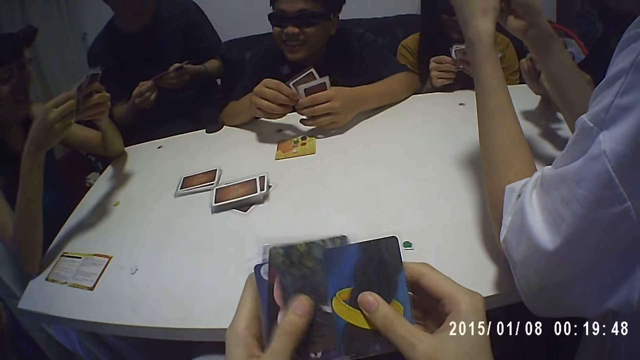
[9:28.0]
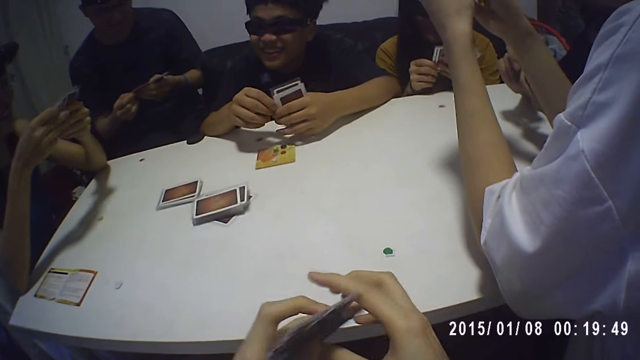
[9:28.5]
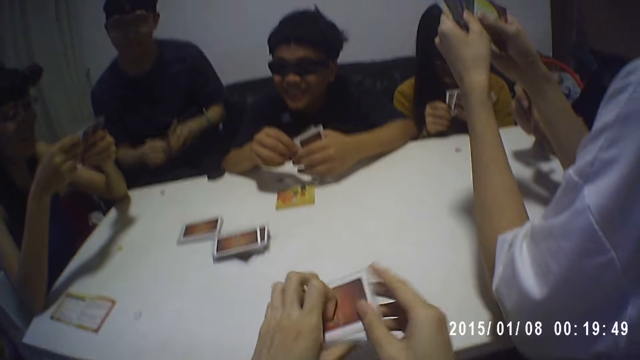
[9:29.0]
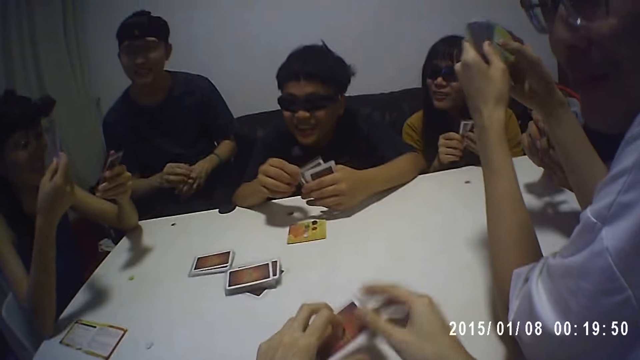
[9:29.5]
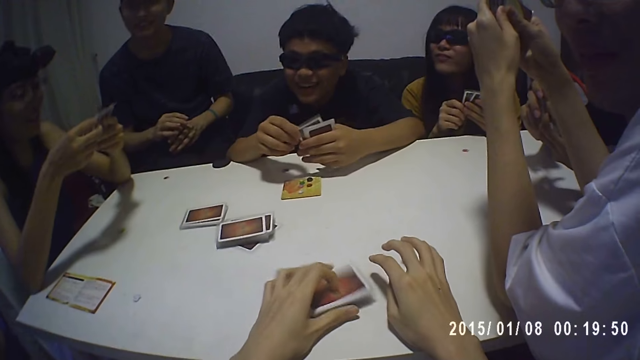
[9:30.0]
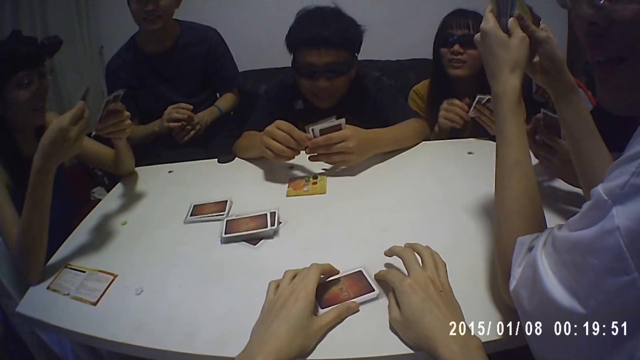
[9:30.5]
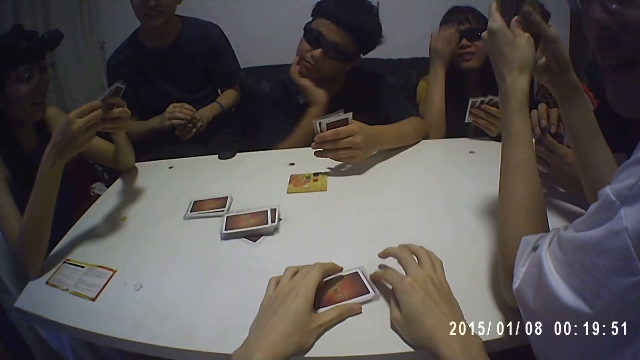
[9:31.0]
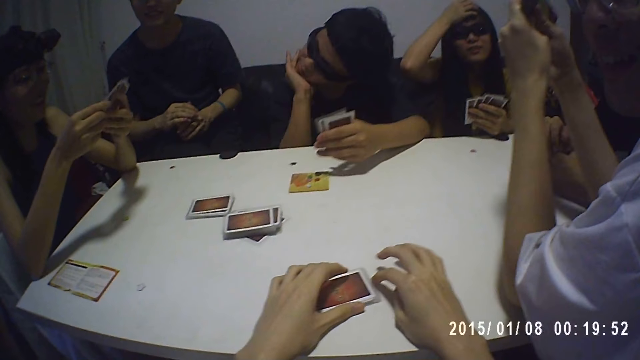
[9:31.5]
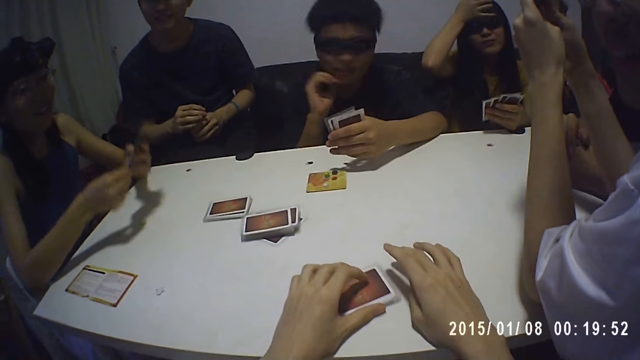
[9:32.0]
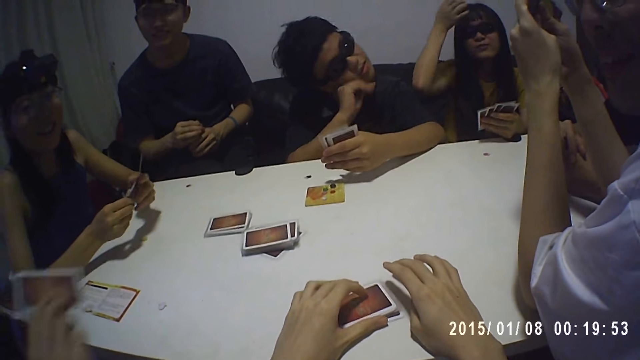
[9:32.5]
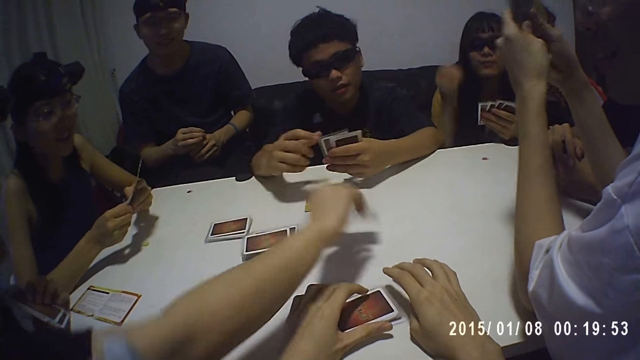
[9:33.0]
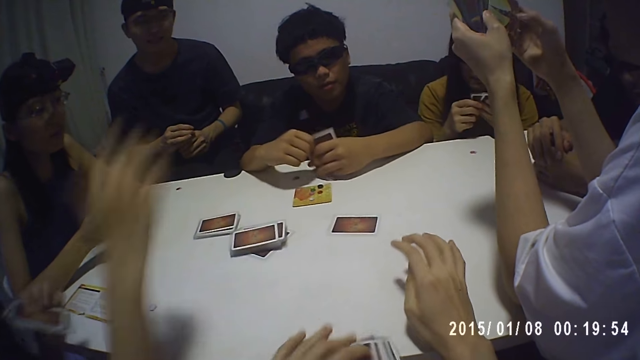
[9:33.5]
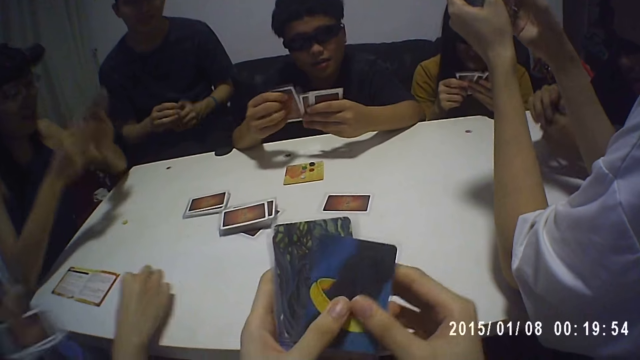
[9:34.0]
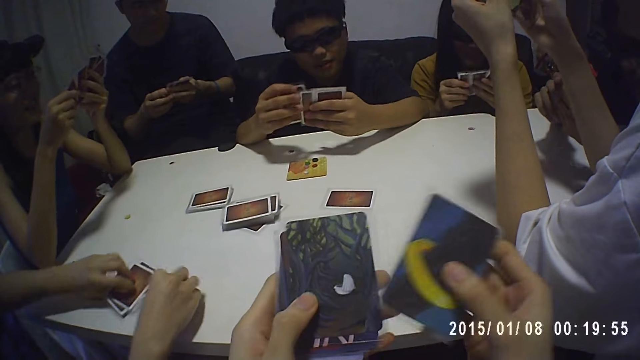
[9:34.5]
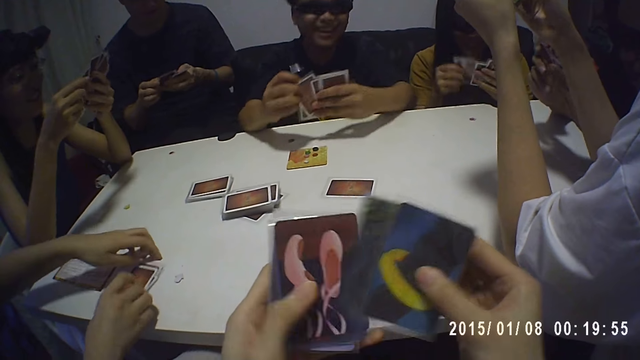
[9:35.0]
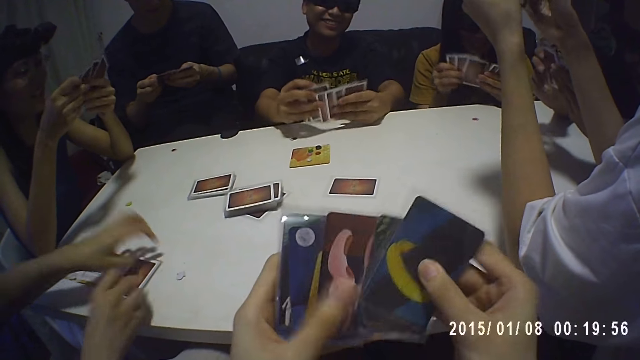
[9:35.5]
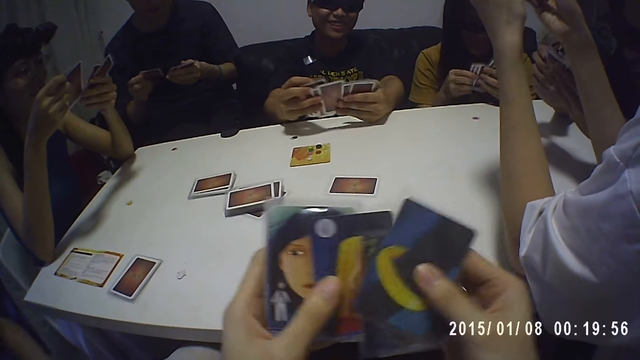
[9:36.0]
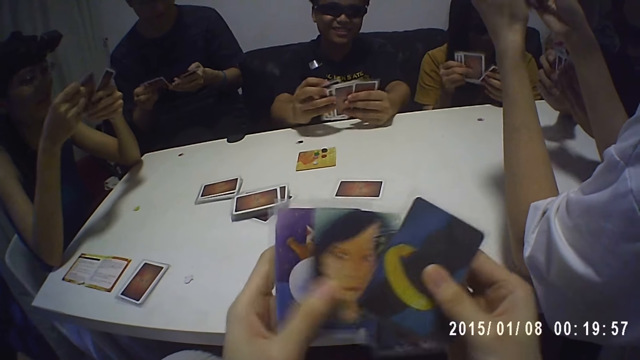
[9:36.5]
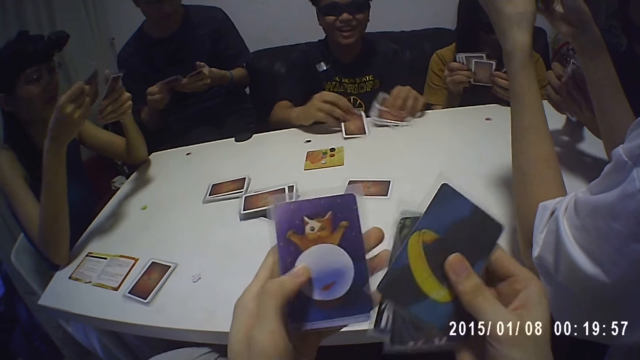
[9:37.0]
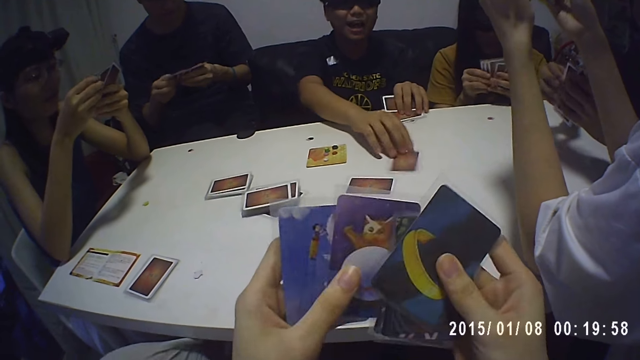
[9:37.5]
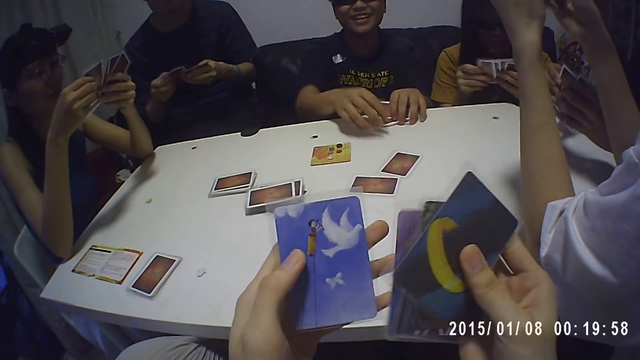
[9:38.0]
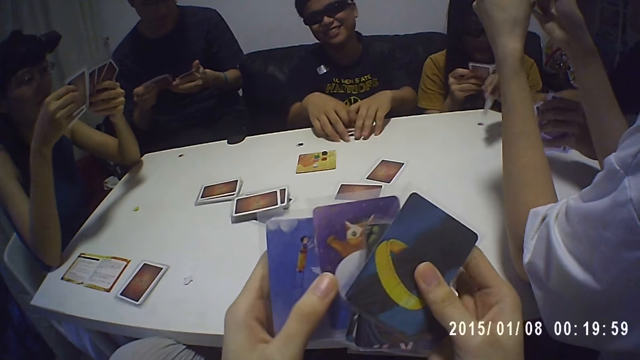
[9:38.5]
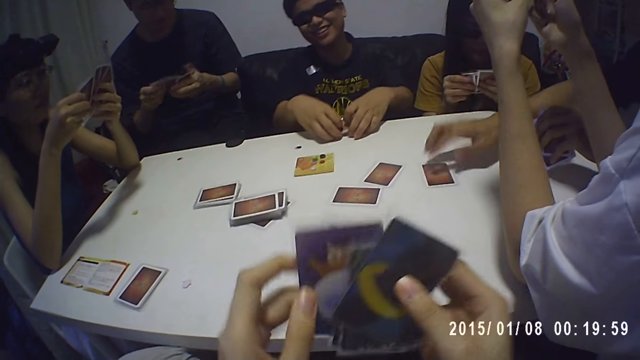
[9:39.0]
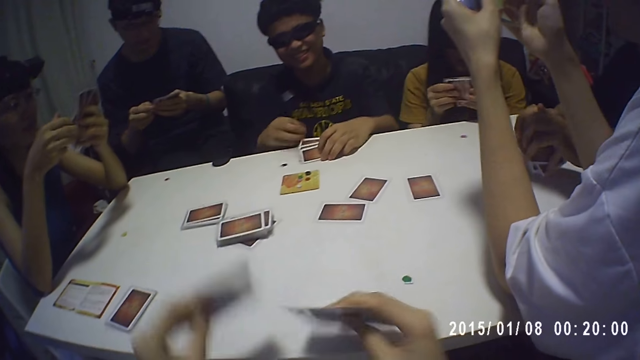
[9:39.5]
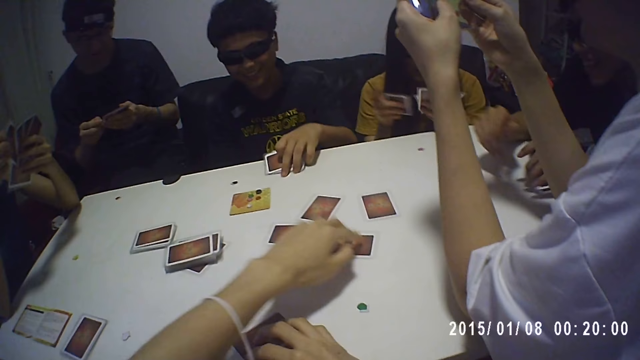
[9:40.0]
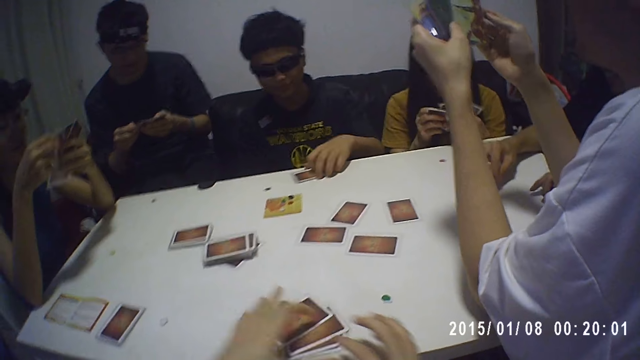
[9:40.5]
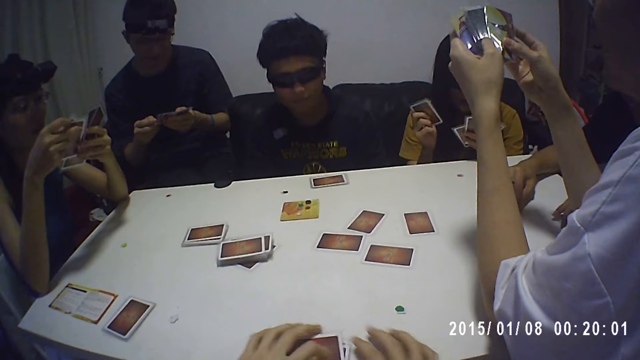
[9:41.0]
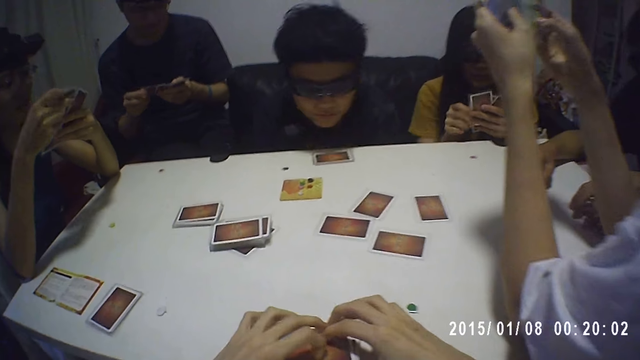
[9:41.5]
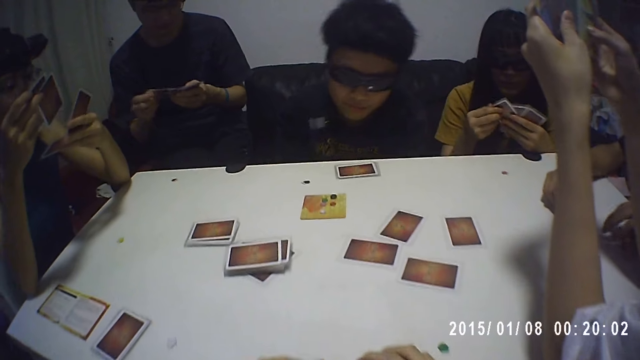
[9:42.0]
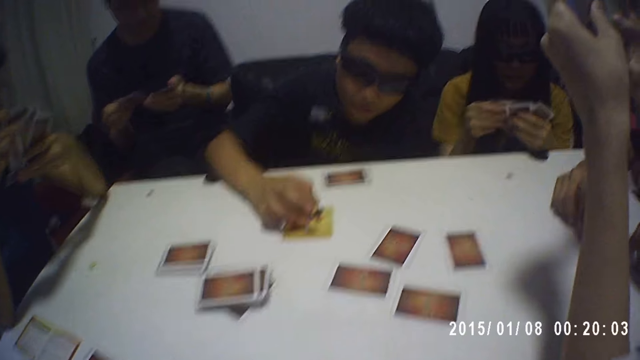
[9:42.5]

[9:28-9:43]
The camera wearer drops the cards on the table with his left hand. A woman drops a card on the table with her right hand. The camera wearer takes the cards from the table with his left hand. The woman moves a chip on the table with her right hand. The camera wearer sorts the cards. The woman drops some cards on the table with her left hand. A man drops a card on the table with his right hand and drops some cards on the table with his left hand. Another man drops a card on the table with his right hand. The camera wearer drops some cards on the table with his right hand and drops a card on the table with his left hand. The other man drops some cards on the table with his left hand. The camera wearer holds cards on the table.

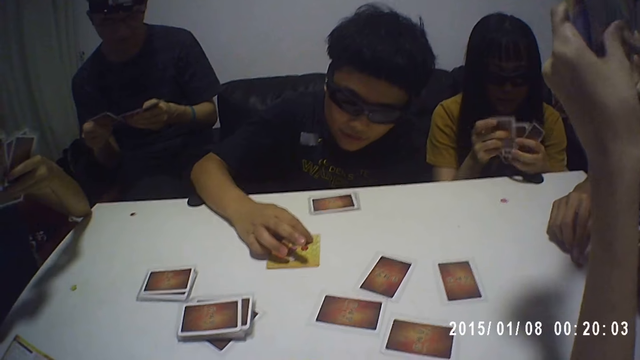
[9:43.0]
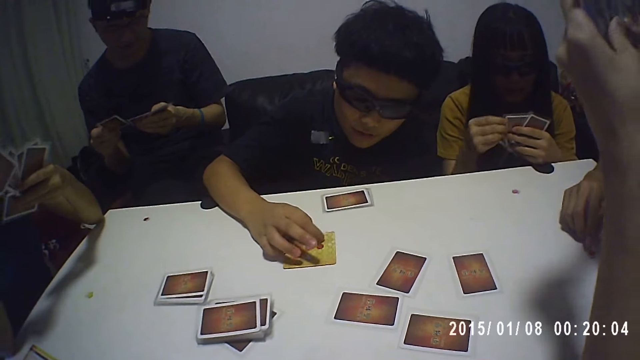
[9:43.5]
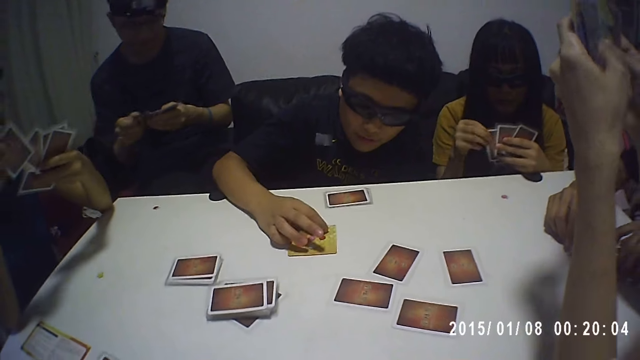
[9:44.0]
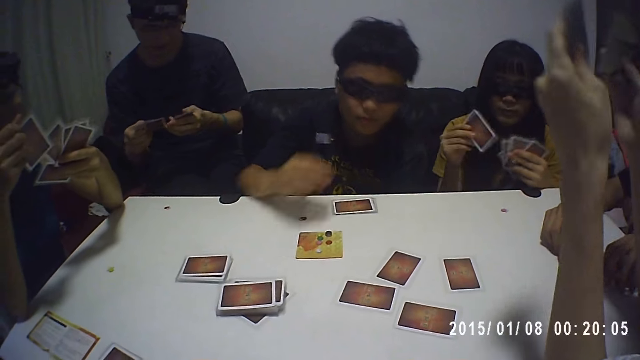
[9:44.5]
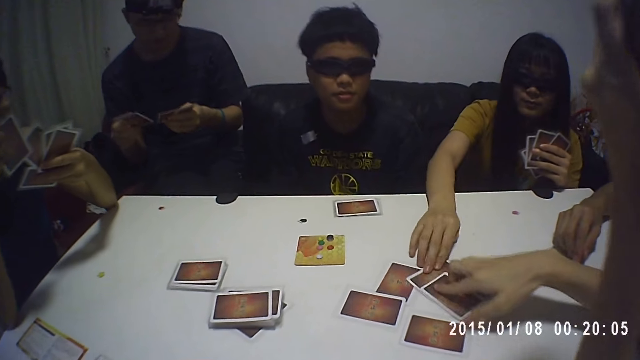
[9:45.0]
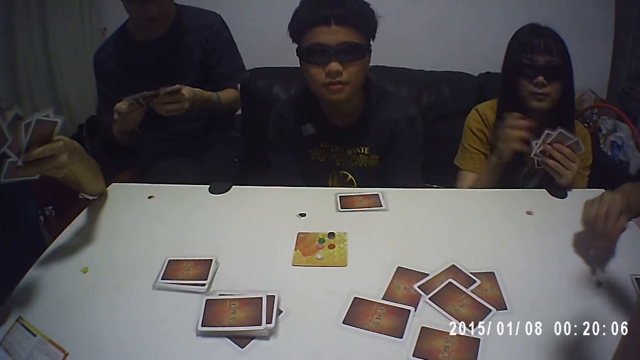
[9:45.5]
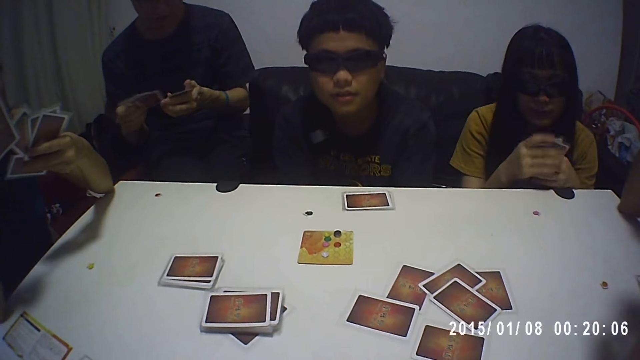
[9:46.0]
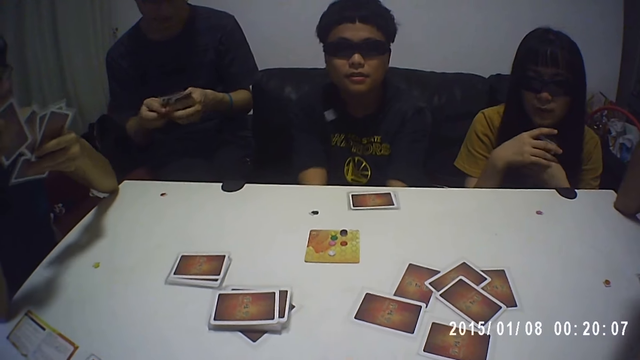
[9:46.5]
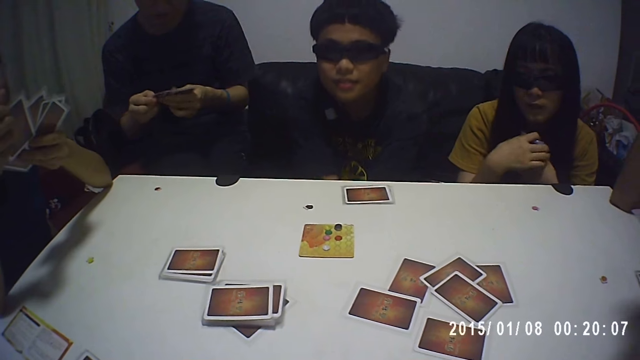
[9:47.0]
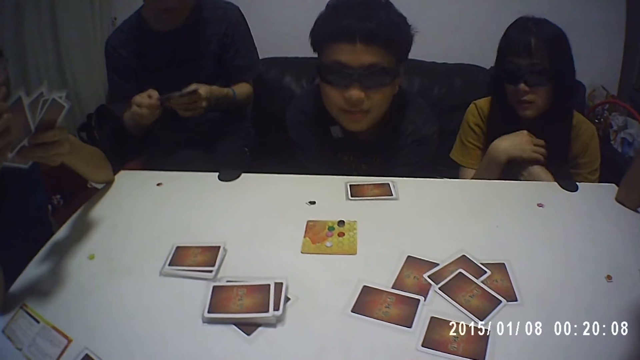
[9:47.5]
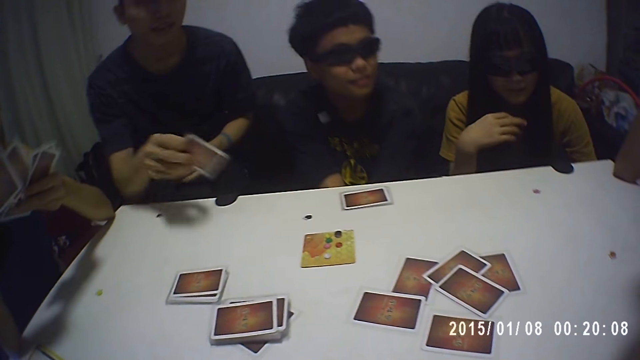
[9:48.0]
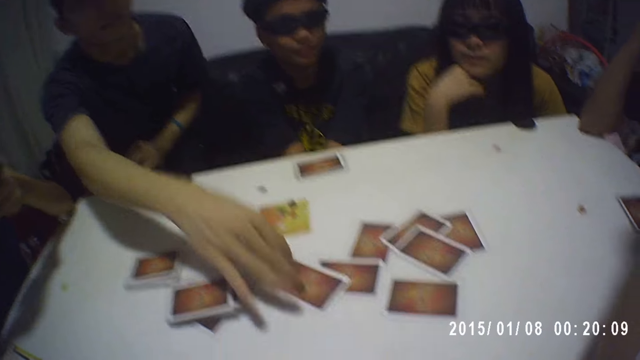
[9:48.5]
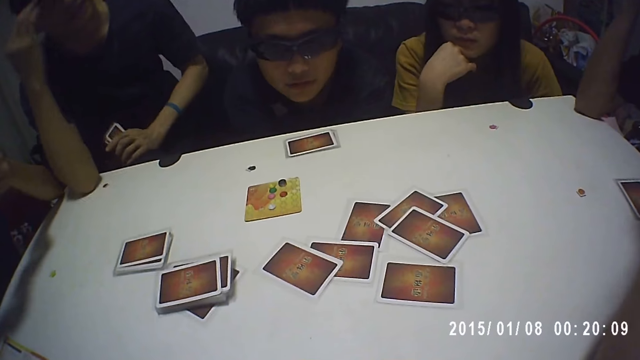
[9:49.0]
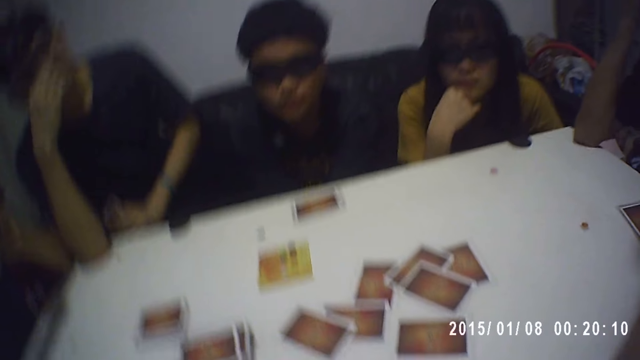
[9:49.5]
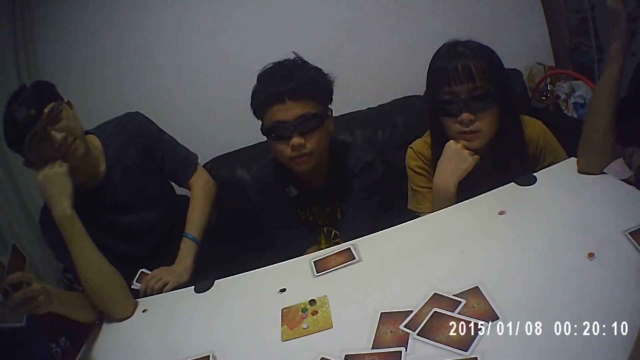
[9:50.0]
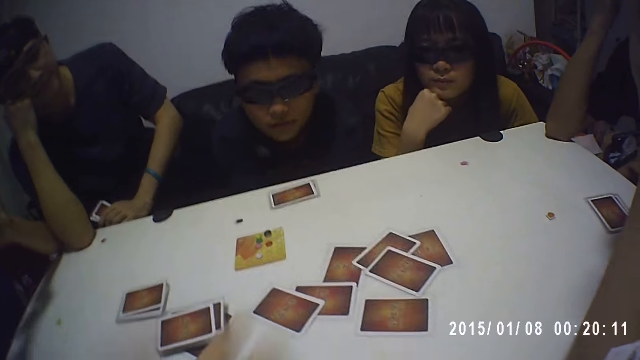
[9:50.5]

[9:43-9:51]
A woman drops a card on the table with her right hand. A man drops a card on the table with his right hand. The camera wearer looks around. Another man drops a card on the table with his right hand.
